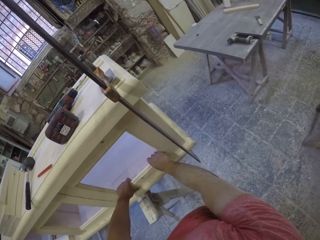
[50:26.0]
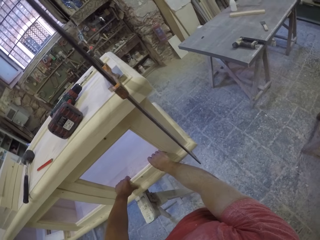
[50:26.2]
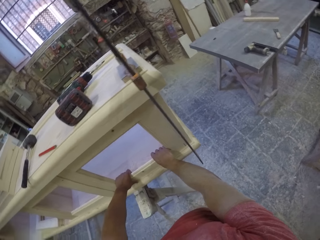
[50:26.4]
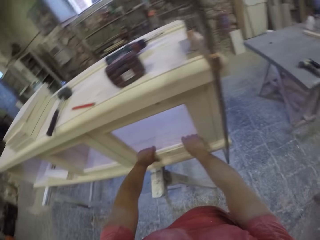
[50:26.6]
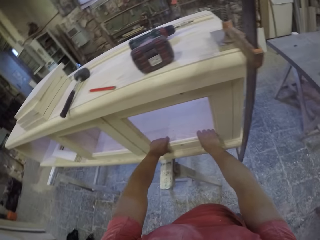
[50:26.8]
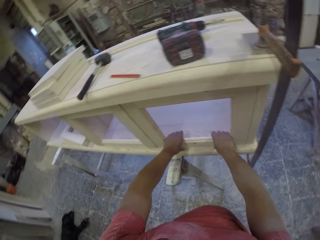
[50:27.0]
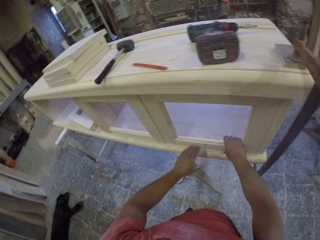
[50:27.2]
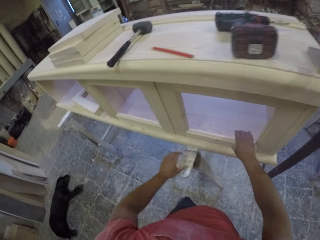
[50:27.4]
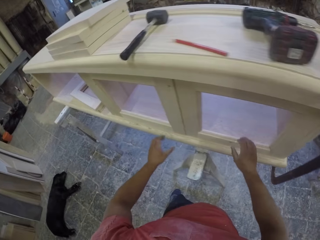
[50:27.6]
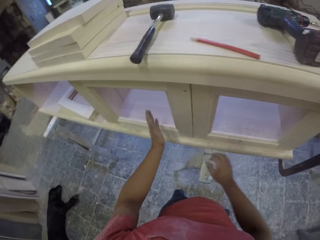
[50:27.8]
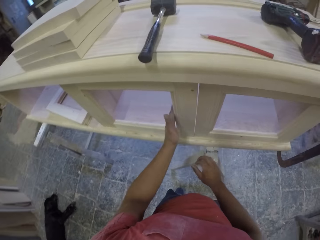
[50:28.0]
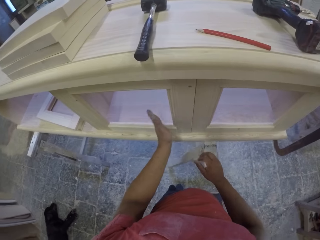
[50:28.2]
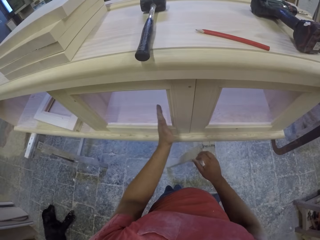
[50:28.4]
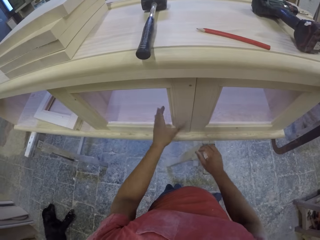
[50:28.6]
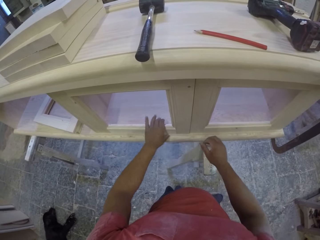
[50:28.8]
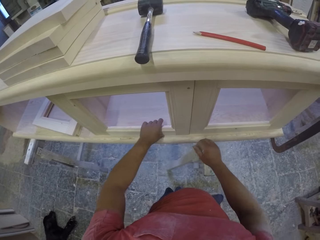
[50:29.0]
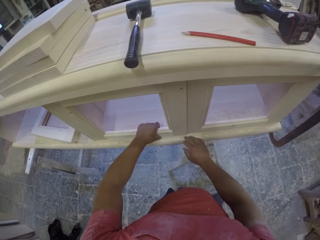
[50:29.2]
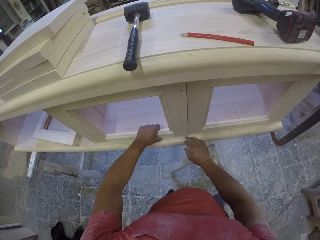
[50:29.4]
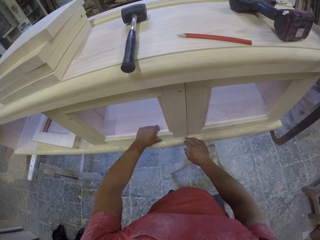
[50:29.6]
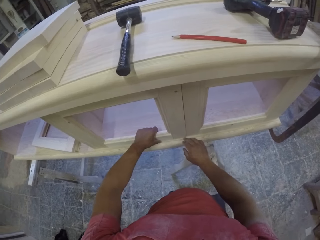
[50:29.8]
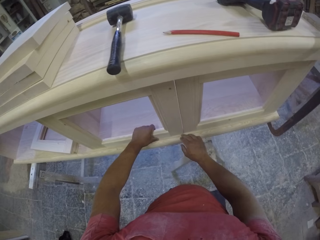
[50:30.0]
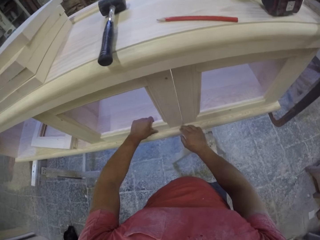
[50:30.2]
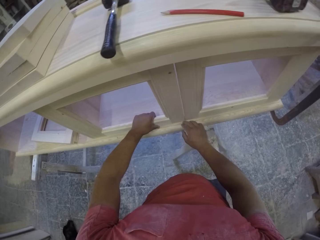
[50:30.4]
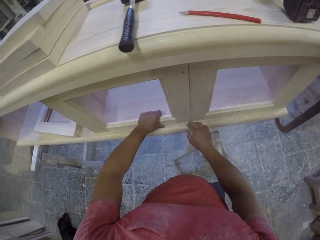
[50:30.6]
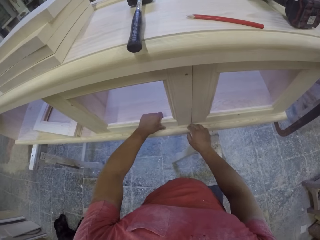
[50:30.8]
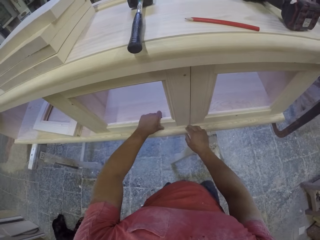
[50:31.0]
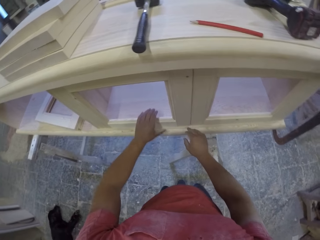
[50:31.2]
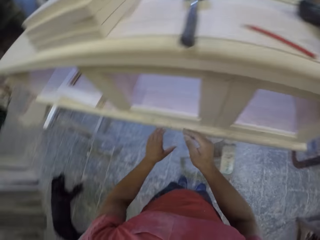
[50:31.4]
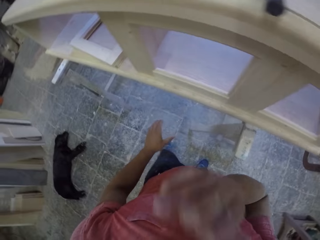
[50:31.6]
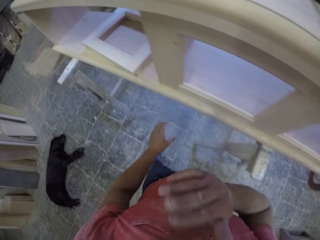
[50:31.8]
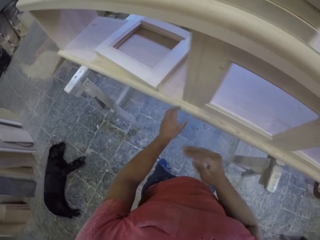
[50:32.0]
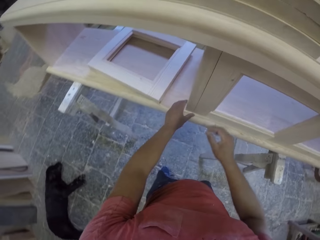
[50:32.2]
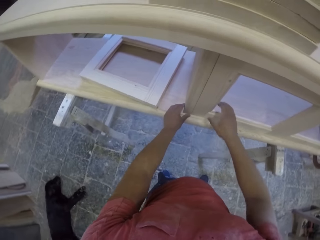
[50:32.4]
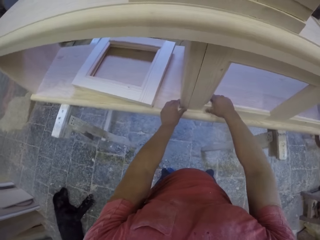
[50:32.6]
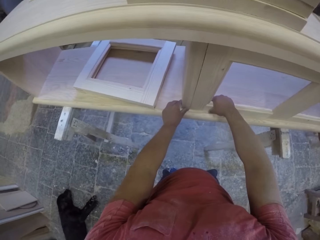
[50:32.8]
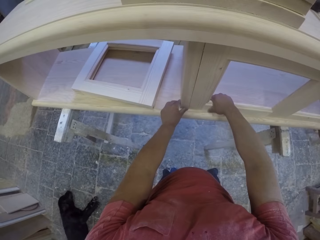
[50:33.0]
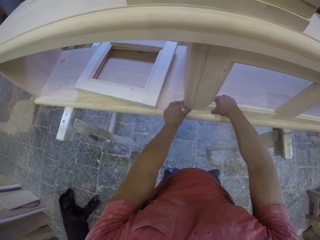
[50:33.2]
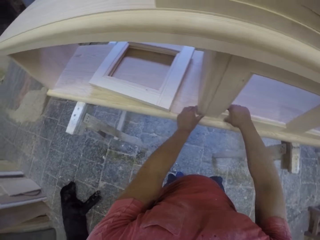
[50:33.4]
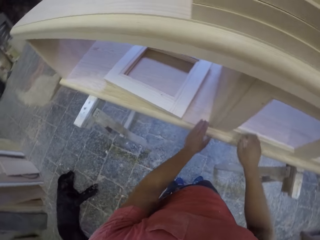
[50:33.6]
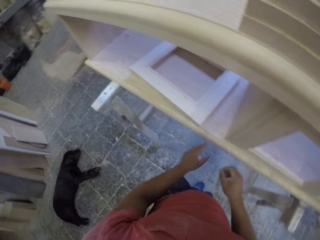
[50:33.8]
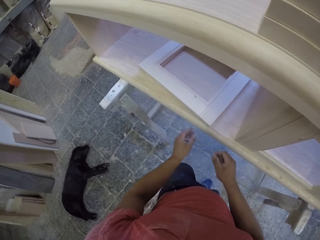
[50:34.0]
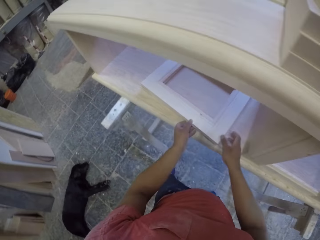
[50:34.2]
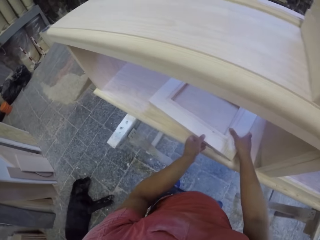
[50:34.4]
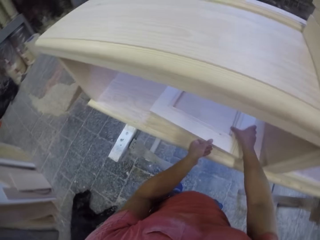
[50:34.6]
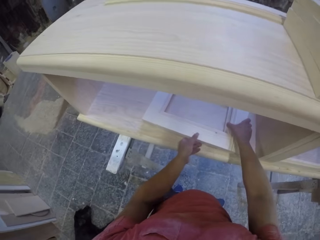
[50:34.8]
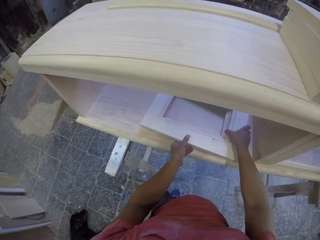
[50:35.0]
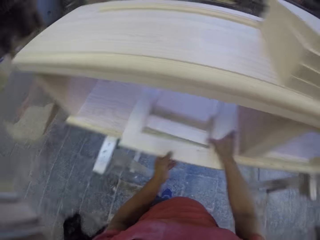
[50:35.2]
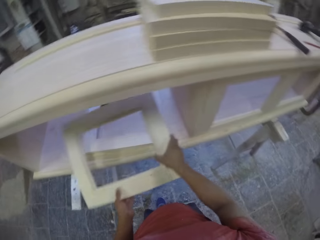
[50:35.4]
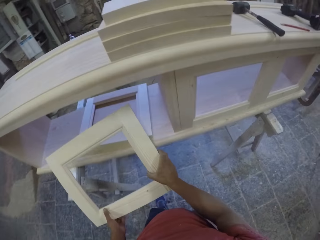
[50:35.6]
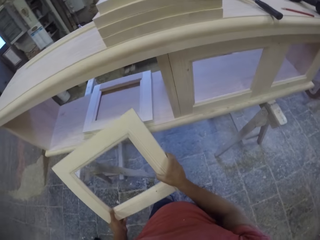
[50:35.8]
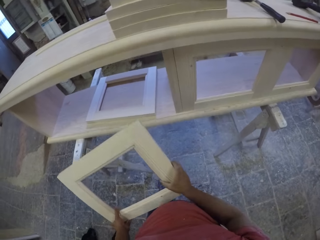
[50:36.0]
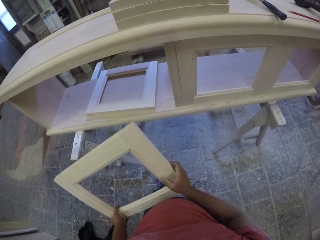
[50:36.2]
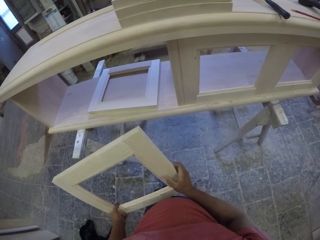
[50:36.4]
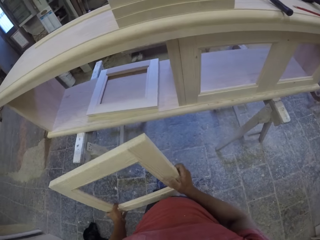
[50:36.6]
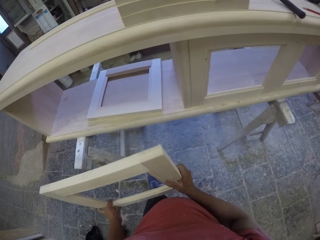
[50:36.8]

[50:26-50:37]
The camera wearer adjusts the piece of wood on the furniture. They grab a piece of wood inside the furniture.

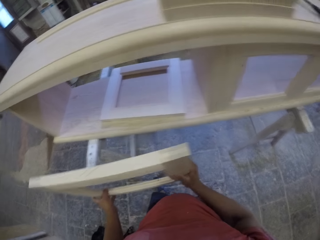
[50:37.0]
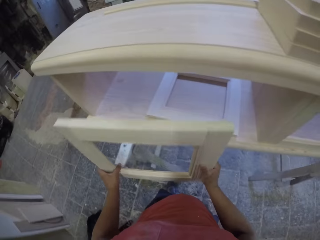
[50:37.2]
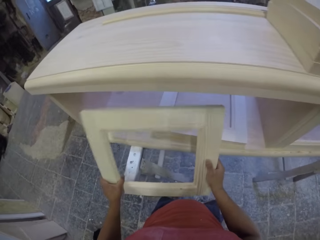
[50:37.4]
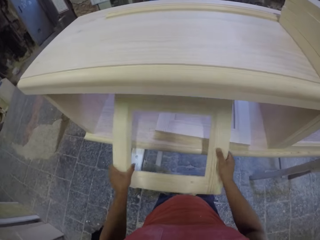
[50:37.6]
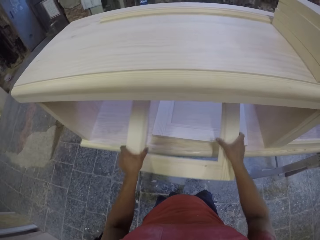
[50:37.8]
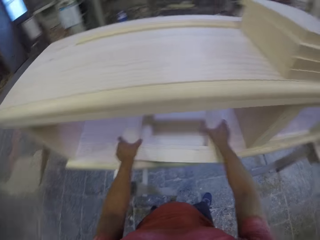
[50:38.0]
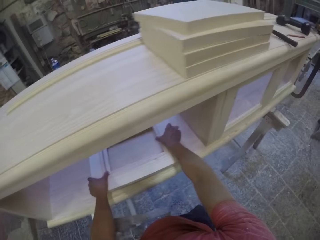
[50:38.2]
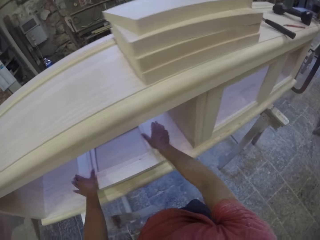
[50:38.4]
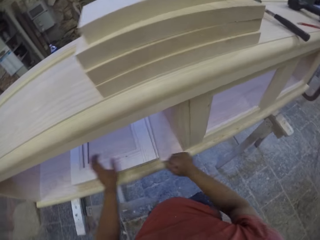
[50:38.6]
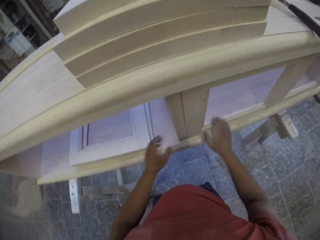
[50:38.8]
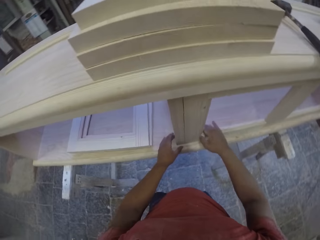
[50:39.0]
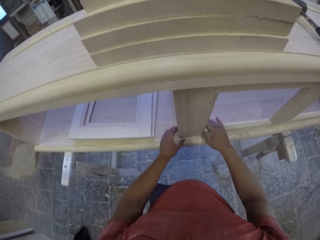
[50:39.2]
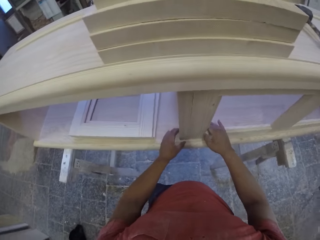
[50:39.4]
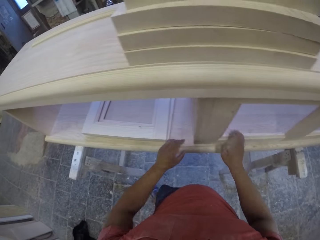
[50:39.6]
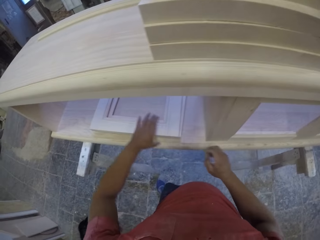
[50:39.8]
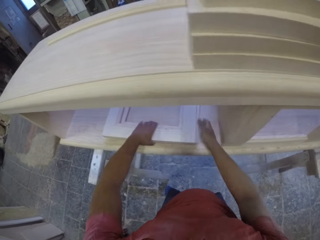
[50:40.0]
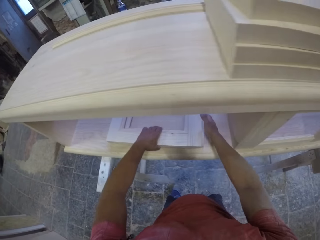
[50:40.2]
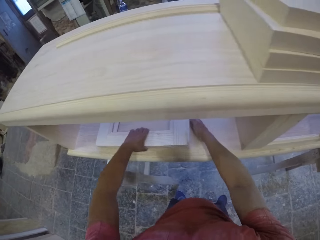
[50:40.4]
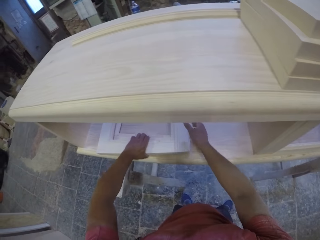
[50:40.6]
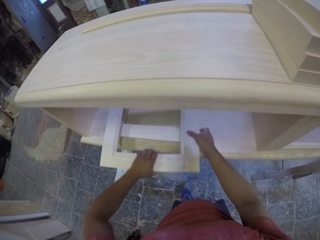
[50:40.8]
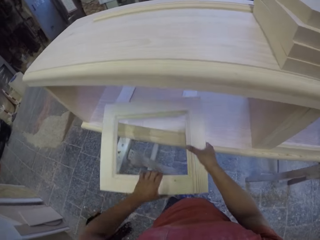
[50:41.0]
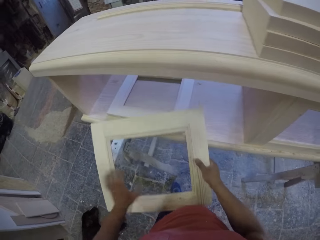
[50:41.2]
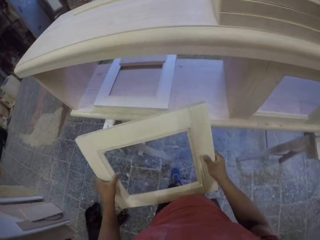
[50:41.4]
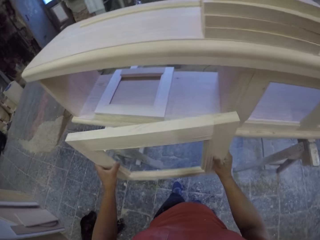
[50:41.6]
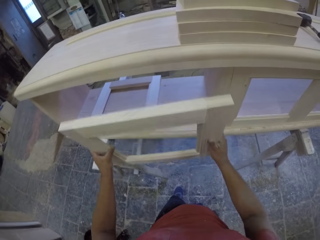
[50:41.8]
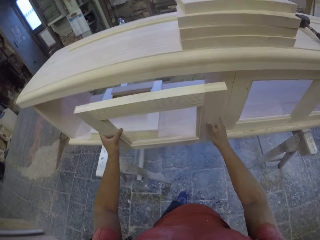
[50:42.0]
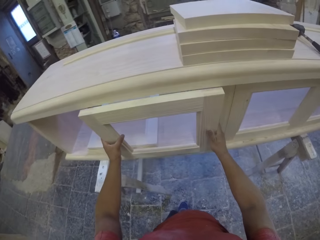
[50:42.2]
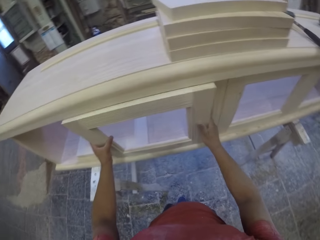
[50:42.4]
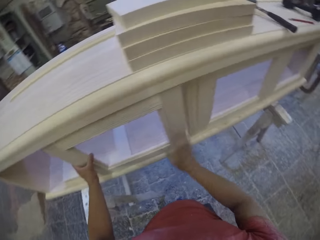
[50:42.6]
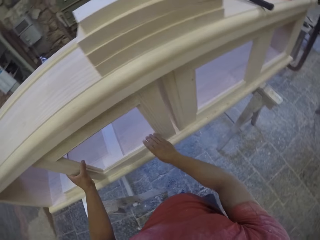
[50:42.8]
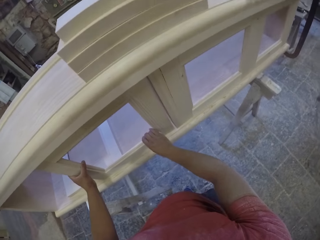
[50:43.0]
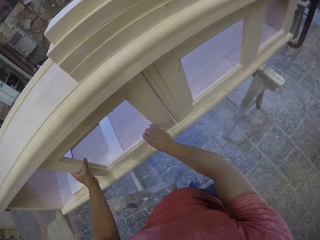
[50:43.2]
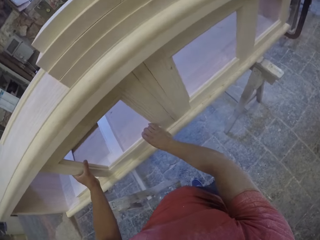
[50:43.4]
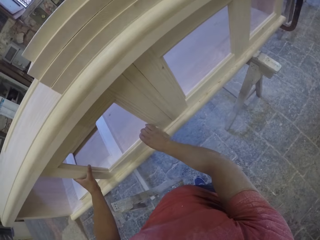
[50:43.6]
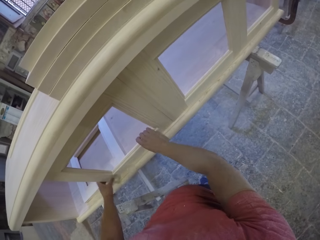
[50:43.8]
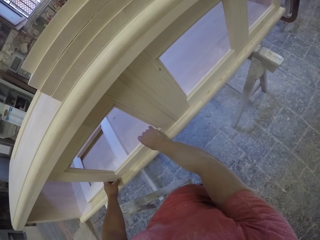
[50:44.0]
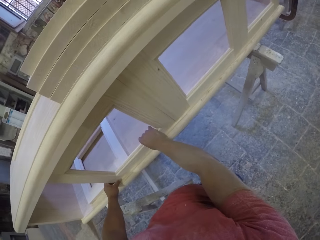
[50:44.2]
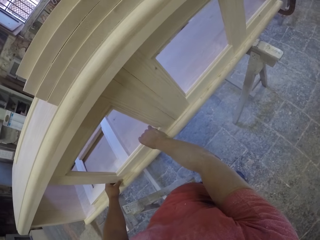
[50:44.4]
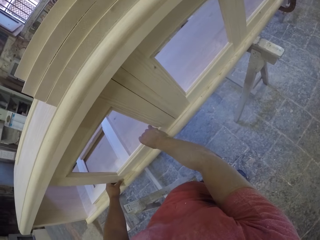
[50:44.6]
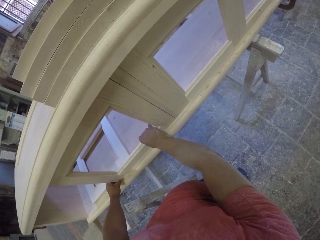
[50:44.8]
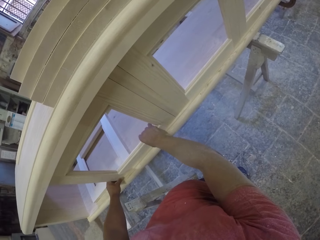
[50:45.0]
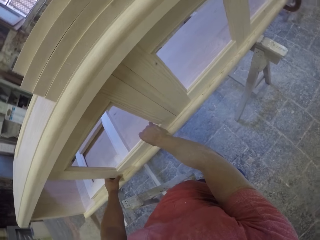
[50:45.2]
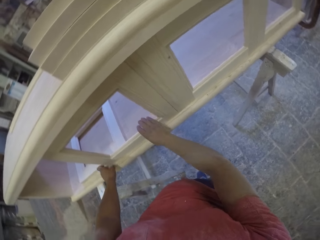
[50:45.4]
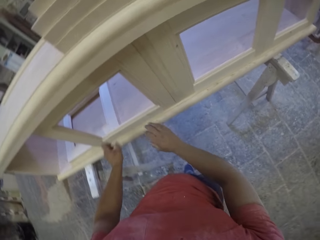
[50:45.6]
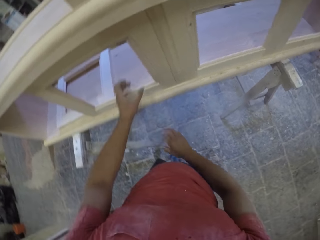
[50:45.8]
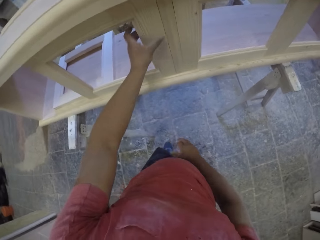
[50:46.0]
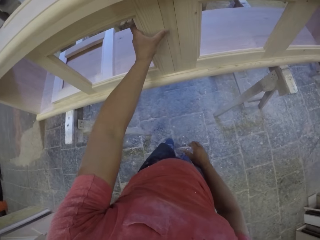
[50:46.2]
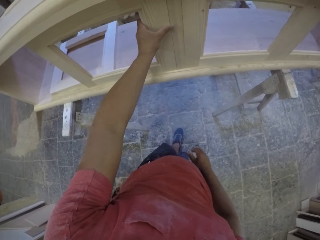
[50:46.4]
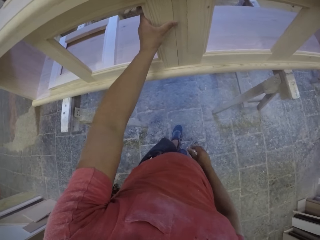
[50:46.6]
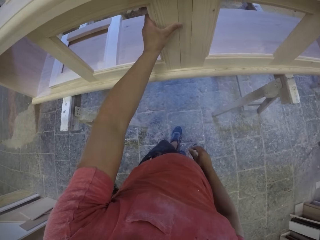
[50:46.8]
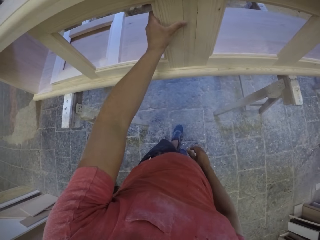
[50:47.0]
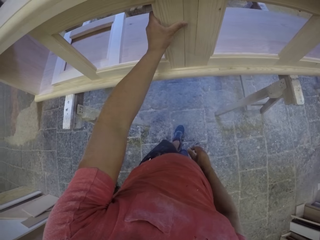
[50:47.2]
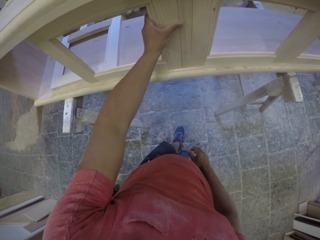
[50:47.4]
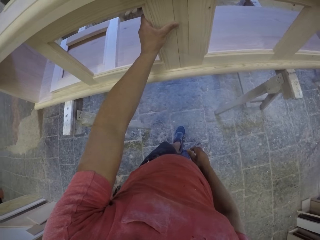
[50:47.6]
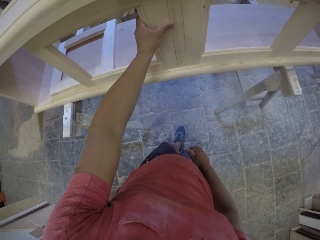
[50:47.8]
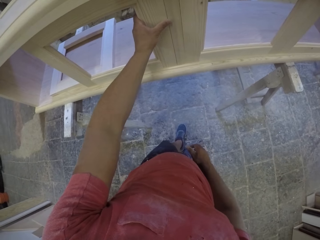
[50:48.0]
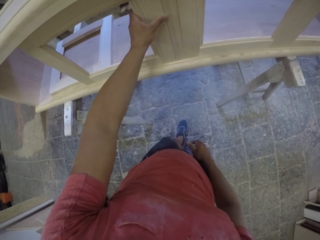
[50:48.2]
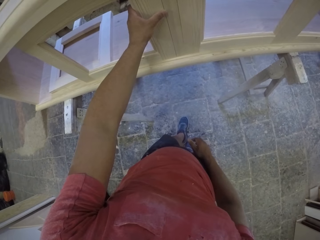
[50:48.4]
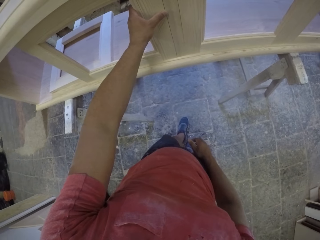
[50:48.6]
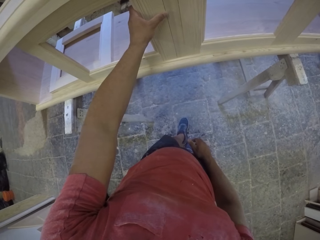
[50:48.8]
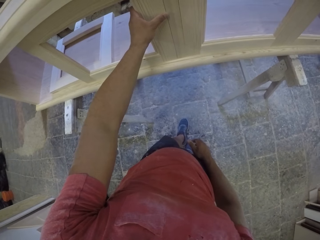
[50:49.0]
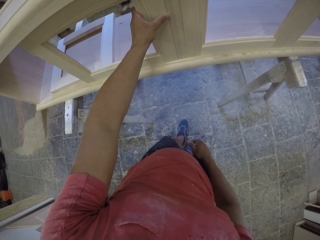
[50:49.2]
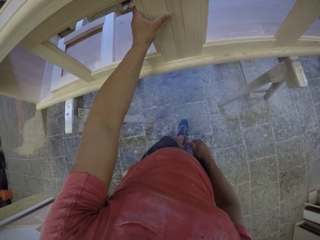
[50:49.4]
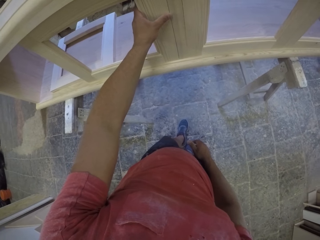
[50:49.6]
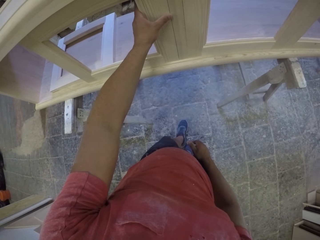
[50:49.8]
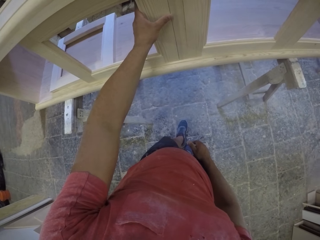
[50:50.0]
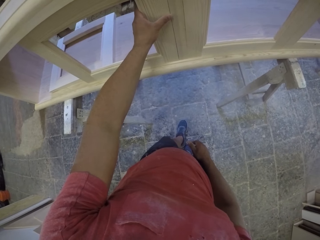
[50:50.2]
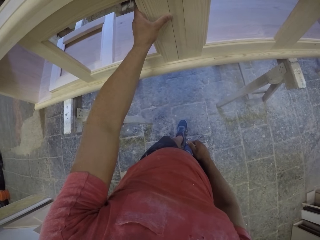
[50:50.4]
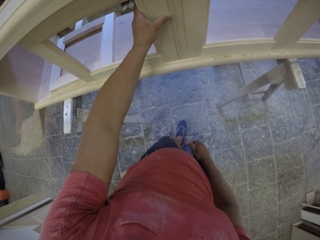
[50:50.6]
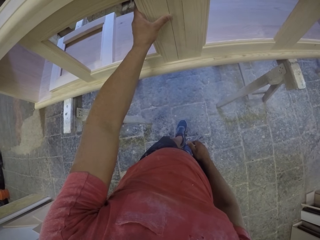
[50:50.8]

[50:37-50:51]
The camera wearer puts back the piece of wood. They adjust the piece of wood on the furniture. They grab a piece of wood inside the furniture. They fit the piece of wood on the furniture. They adjust the piece of wood on the furniture.
